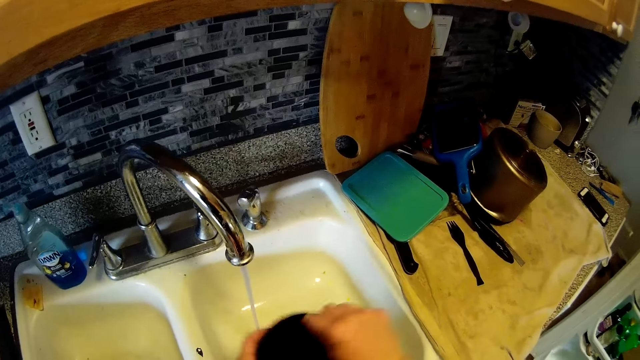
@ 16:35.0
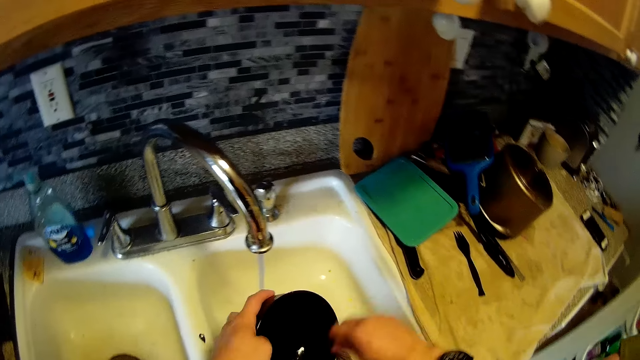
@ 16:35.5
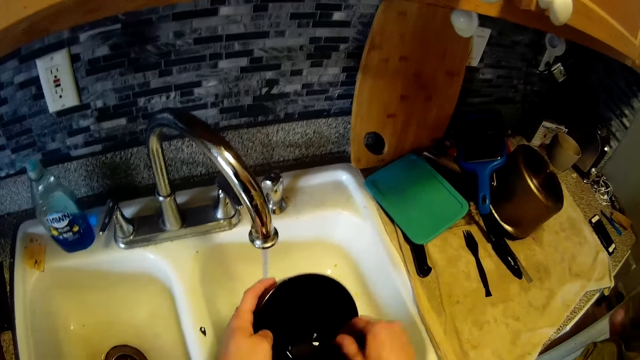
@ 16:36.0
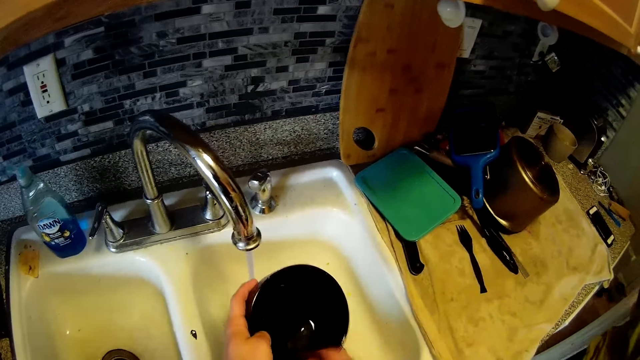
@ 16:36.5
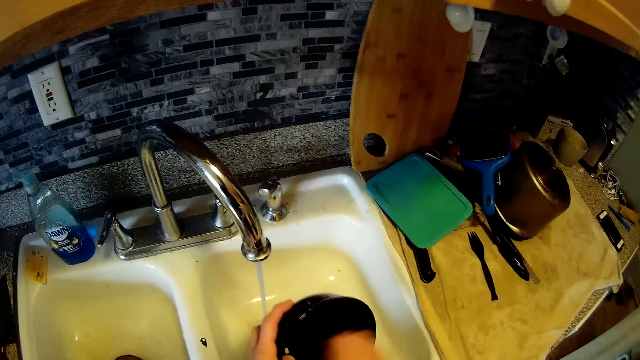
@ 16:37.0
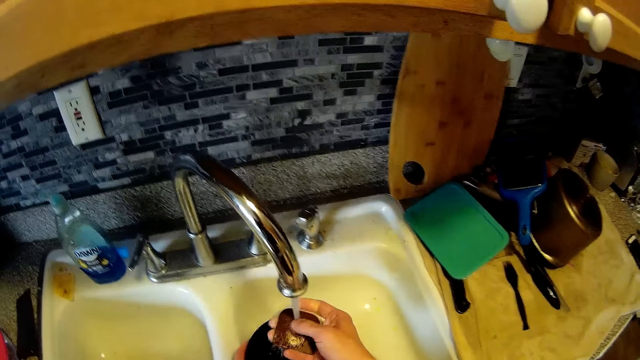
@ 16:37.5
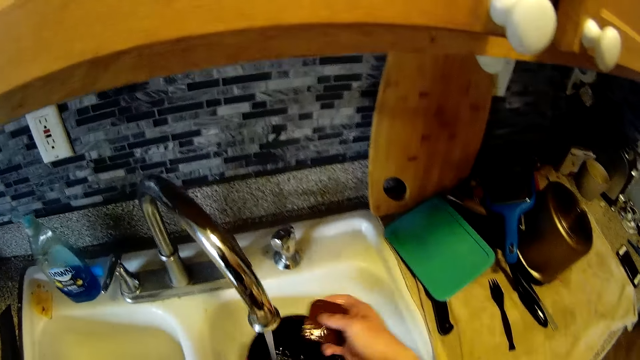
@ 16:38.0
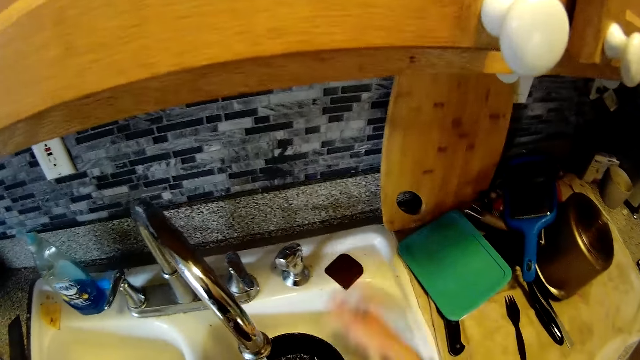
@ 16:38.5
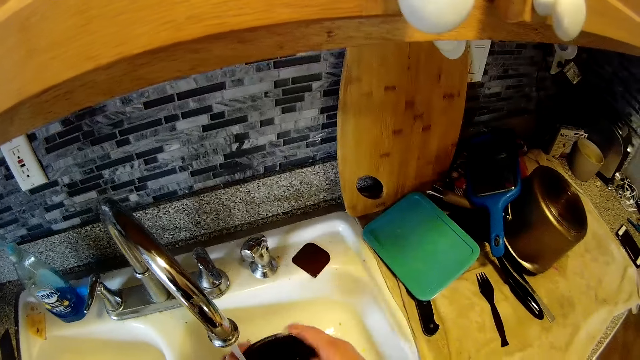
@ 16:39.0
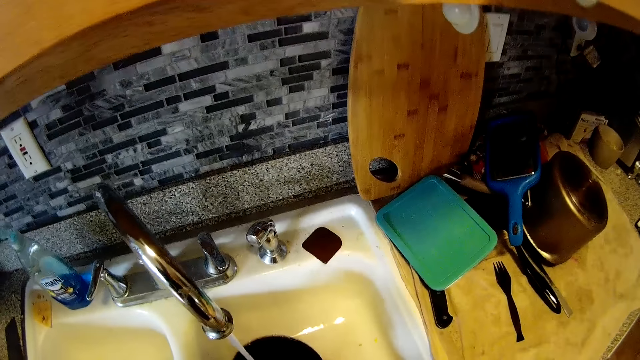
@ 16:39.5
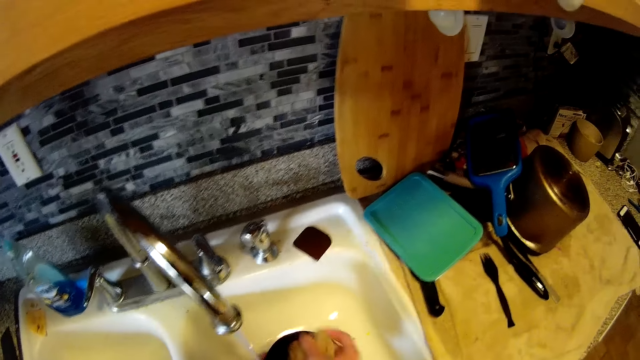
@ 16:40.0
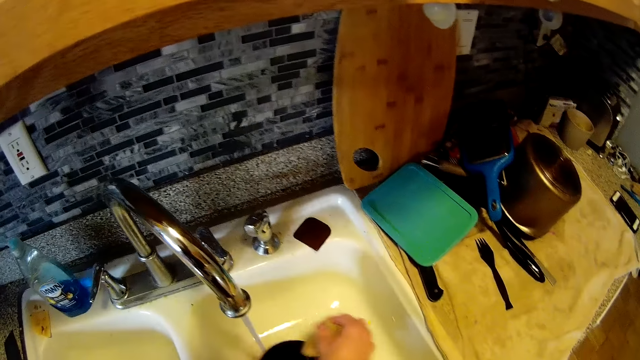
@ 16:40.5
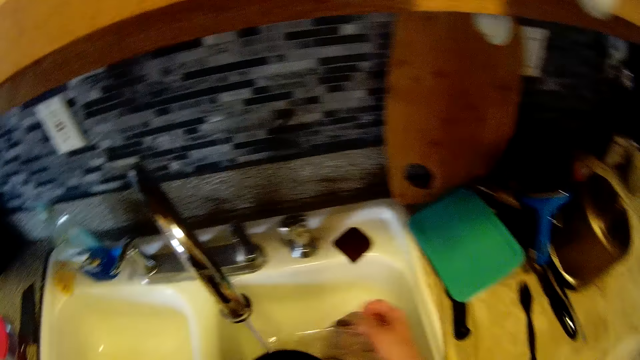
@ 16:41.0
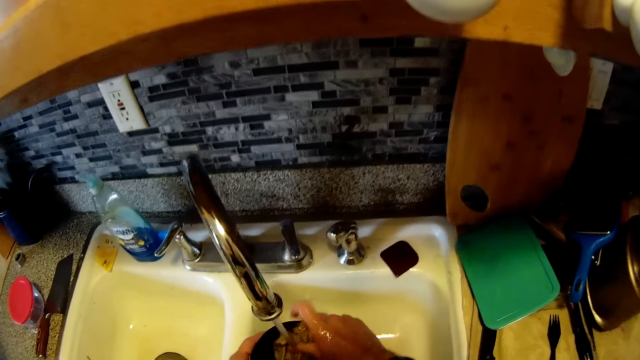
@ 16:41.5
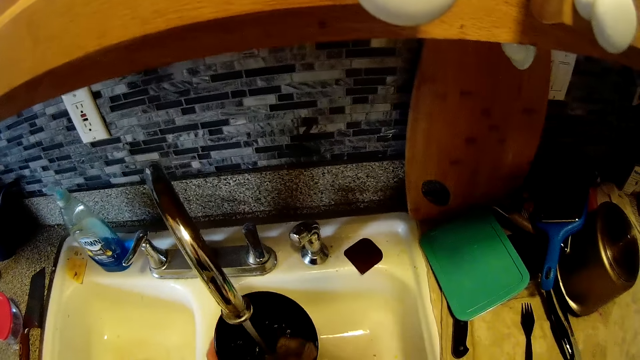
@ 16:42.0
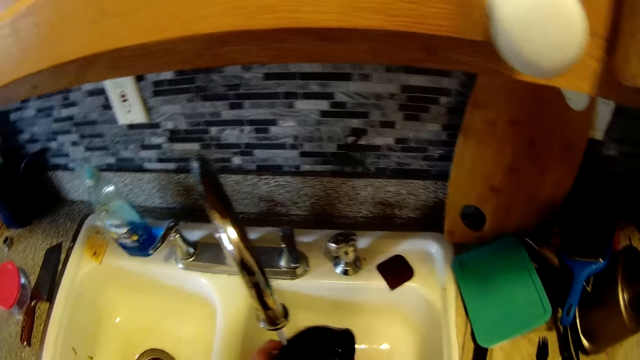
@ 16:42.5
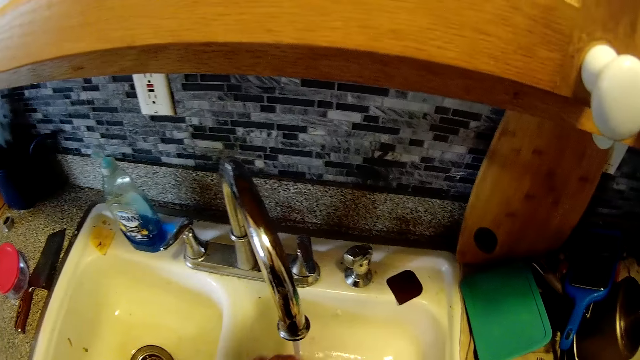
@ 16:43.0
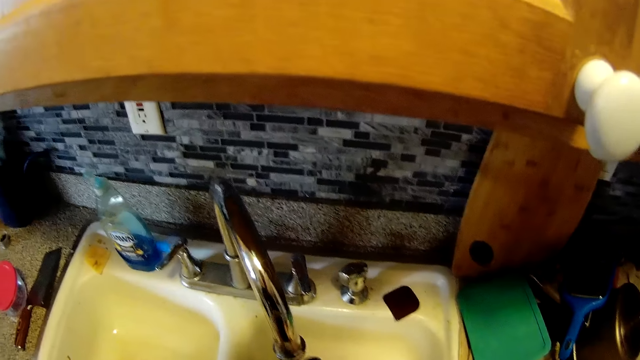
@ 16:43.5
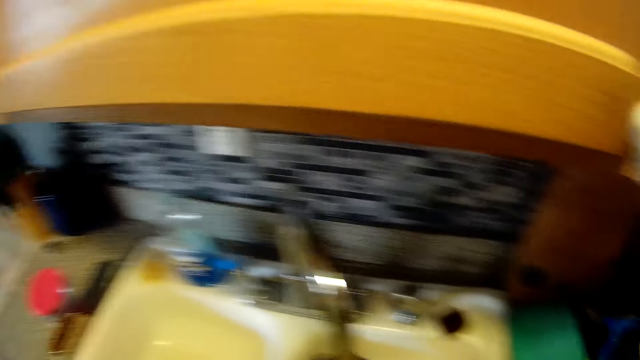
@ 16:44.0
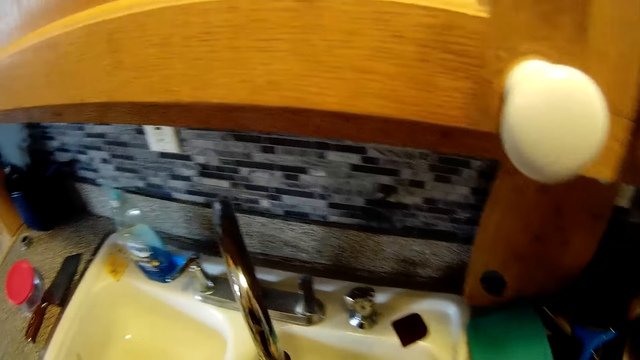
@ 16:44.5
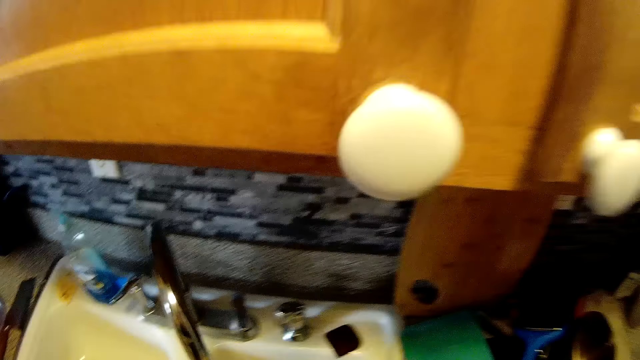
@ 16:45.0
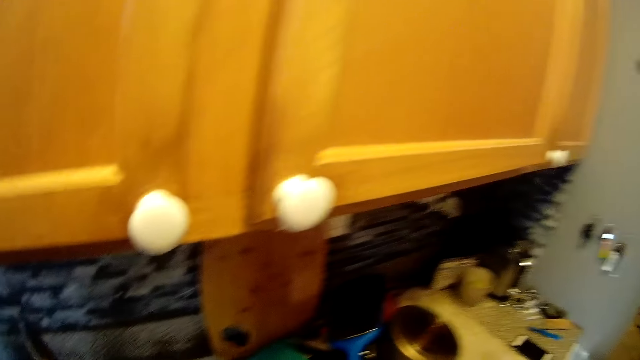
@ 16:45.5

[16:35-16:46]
The camera wearer rinses the sponge in his right hand with water from the tap. He drops the sponge on top of the sink with his right hand. He holds the plate with his two hands. He washes the plate with the sponge in his right hand. He interacts with the woman.

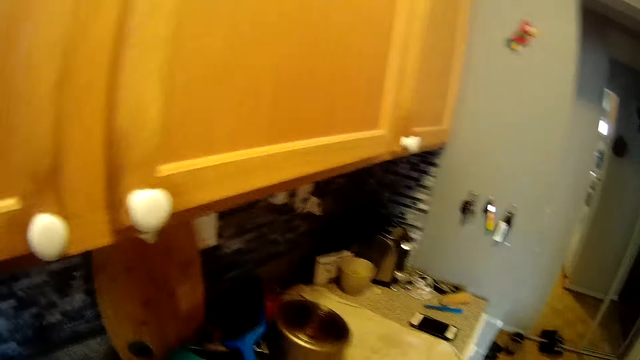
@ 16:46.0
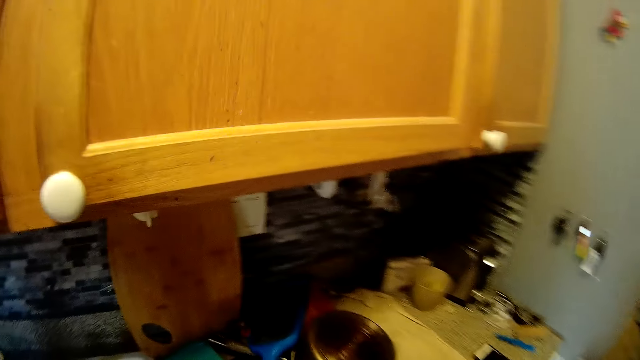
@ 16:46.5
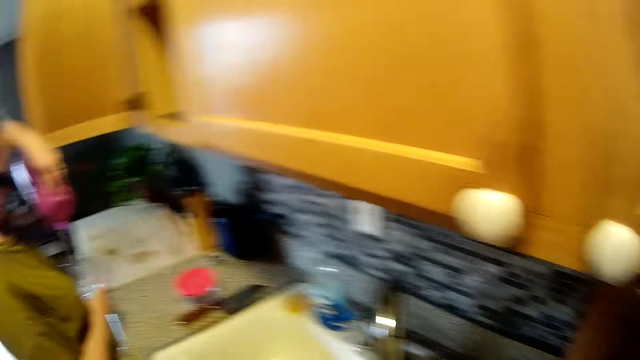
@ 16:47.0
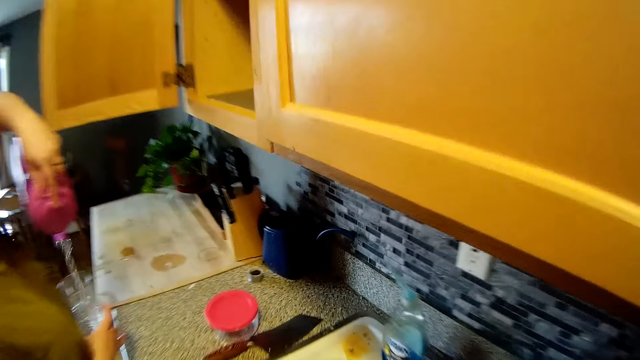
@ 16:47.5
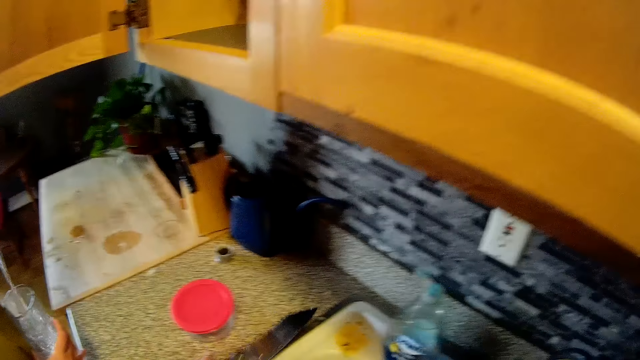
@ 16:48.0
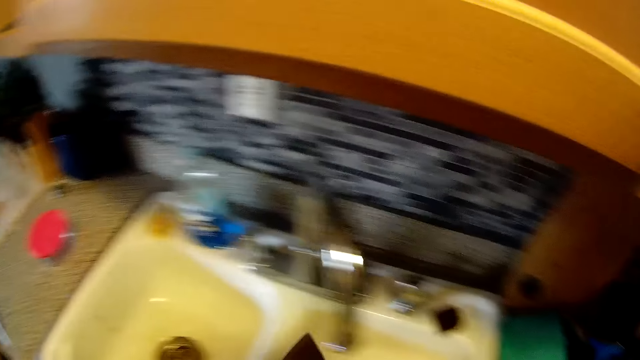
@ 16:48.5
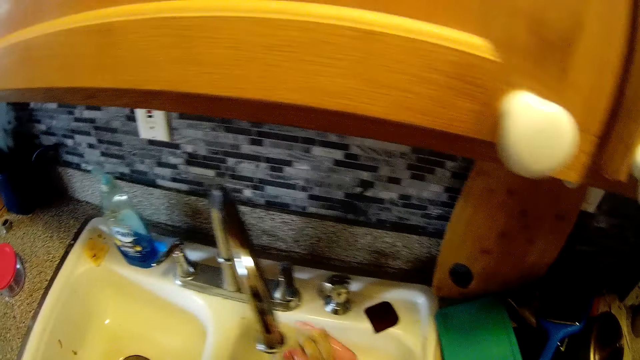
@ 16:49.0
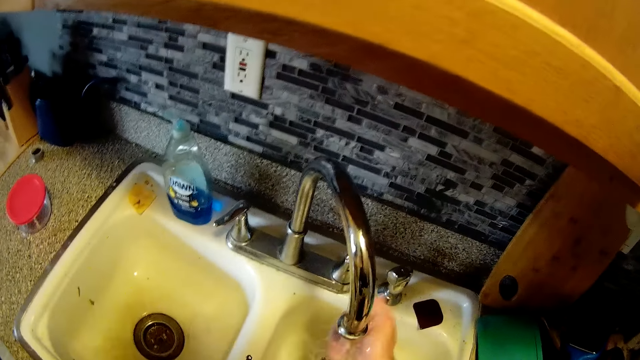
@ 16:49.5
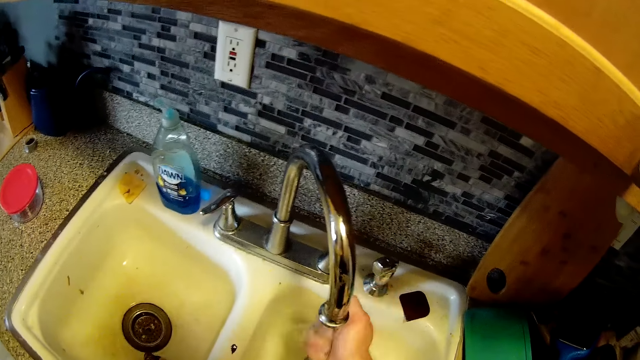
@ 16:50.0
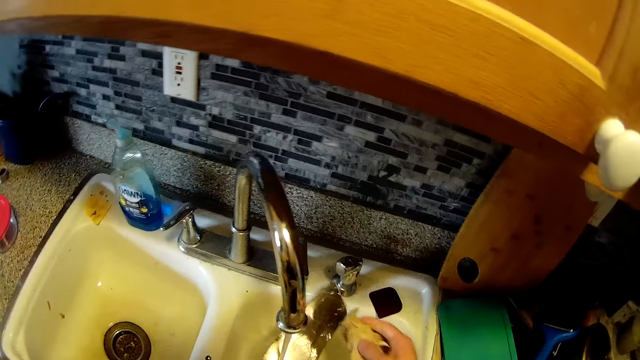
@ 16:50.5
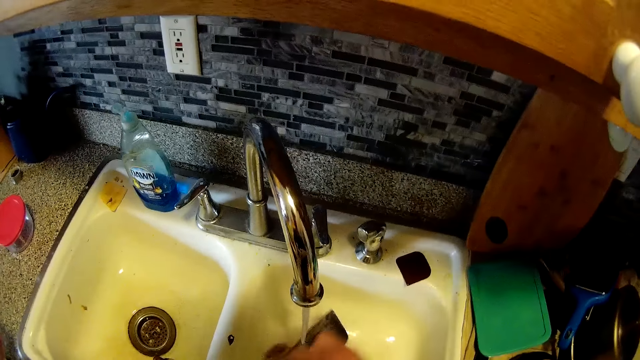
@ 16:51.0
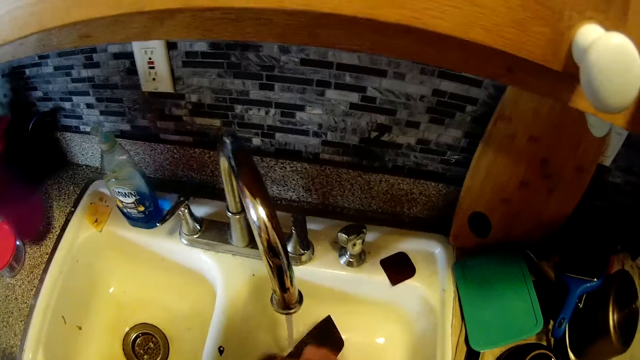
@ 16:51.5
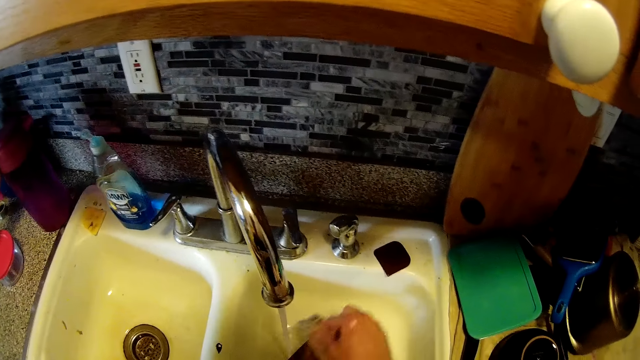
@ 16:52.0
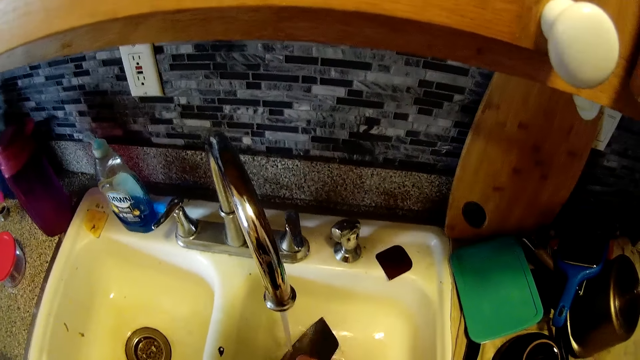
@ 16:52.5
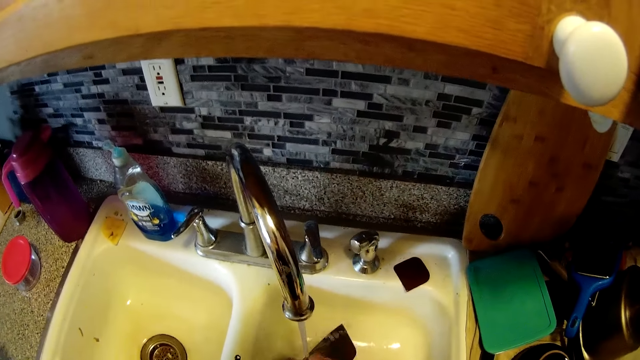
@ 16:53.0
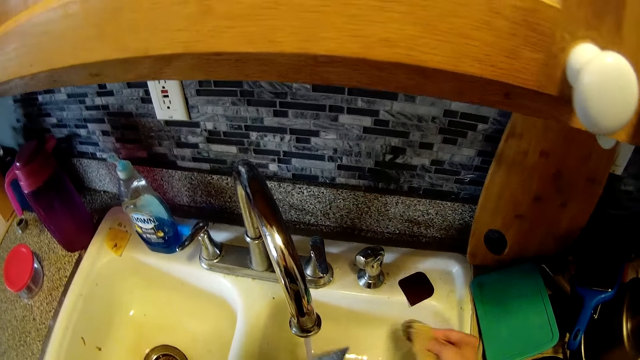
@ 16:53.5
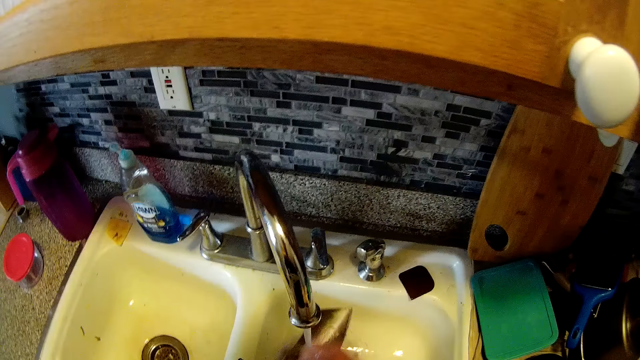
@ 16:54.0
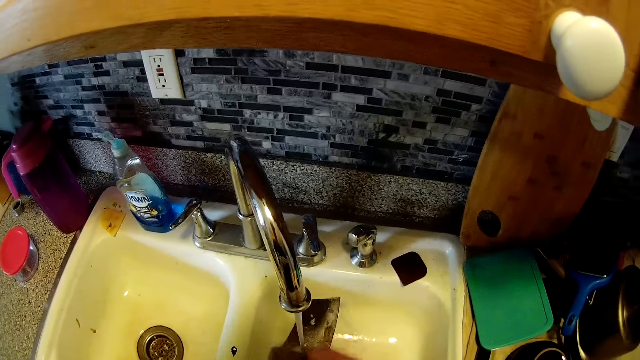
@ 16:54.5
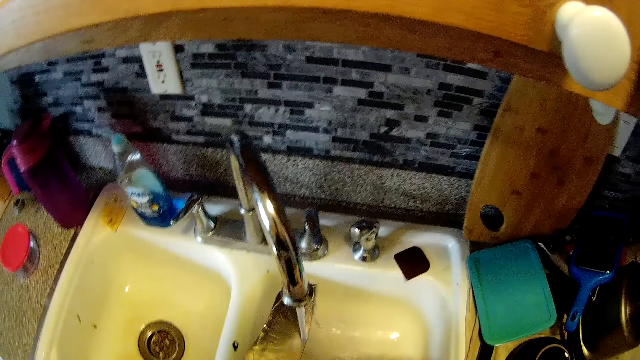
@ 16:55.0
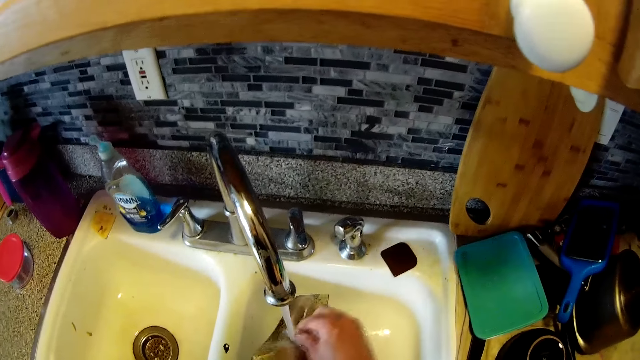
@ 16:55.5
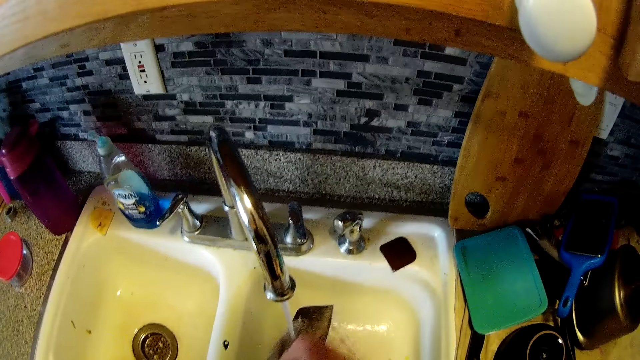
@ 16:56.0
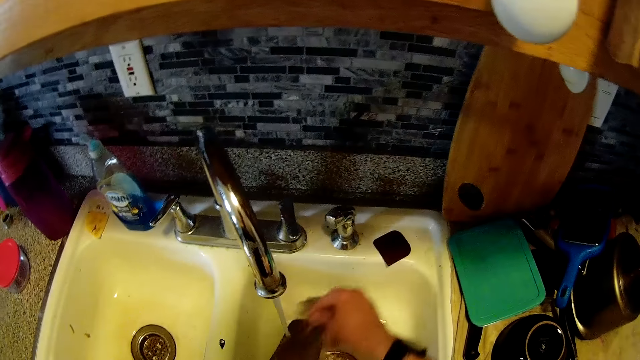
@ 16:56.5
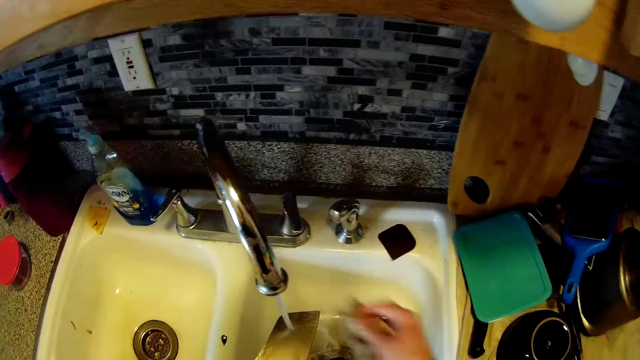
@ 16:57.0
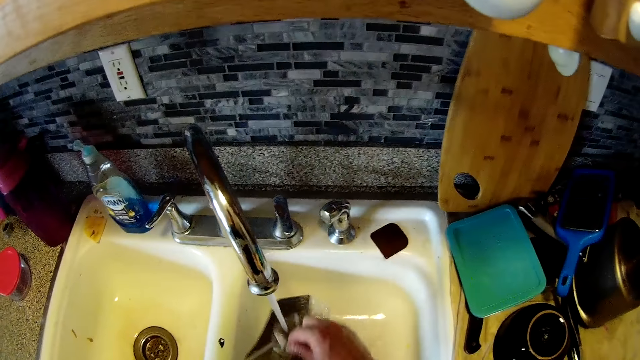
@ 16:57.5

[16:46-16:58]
The woman pours water from a plastic bottle in her left hand into a glass cup in her right hand. The camera wearer picks up the knife from the countertop with his right hand. He washes the knife in the sink with the sponge in his right hand. The woman places the plastic bottle on the countertop with her left hand.
